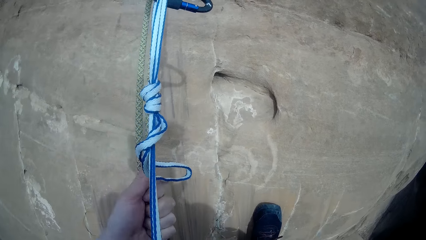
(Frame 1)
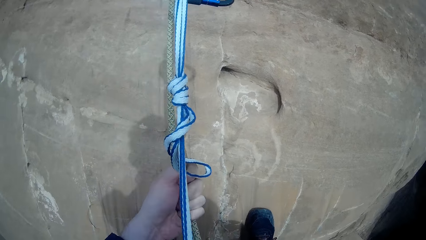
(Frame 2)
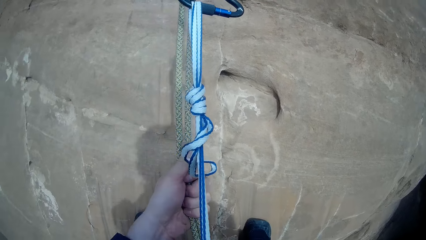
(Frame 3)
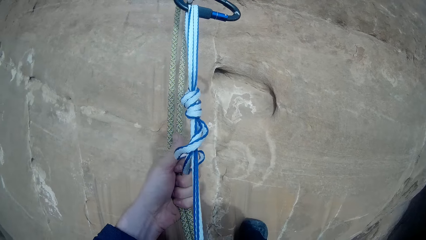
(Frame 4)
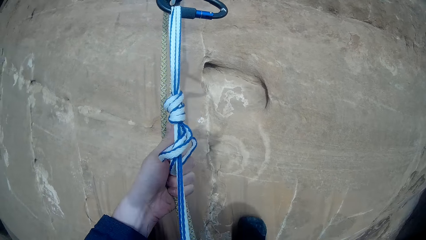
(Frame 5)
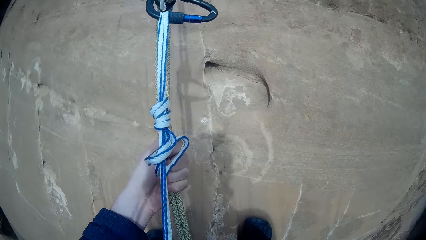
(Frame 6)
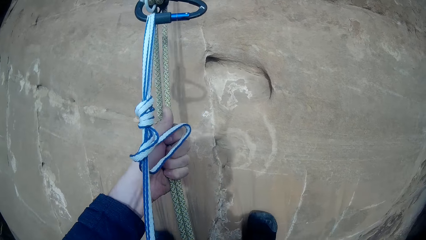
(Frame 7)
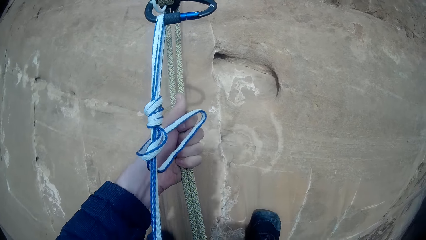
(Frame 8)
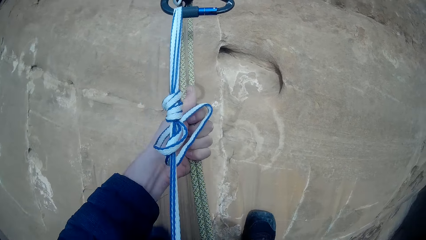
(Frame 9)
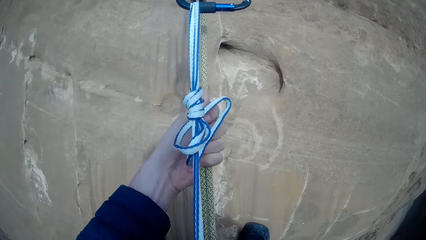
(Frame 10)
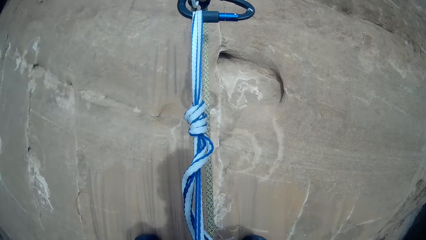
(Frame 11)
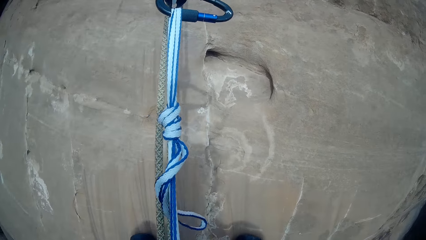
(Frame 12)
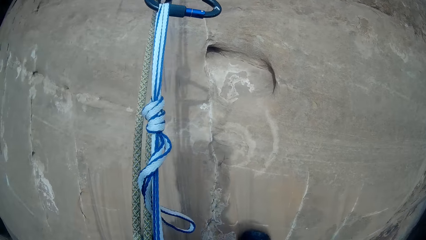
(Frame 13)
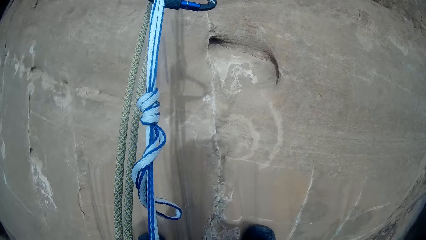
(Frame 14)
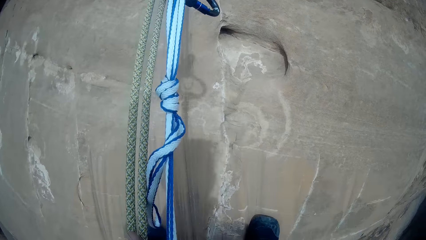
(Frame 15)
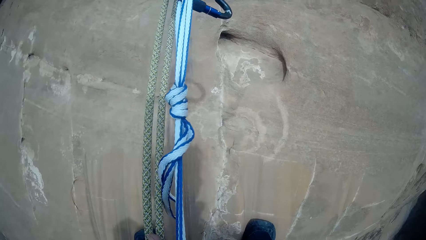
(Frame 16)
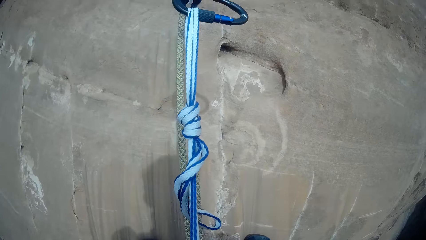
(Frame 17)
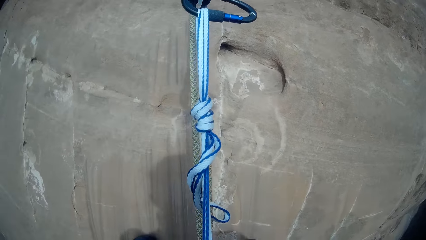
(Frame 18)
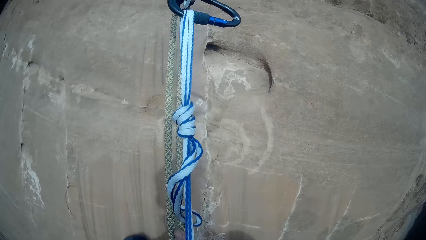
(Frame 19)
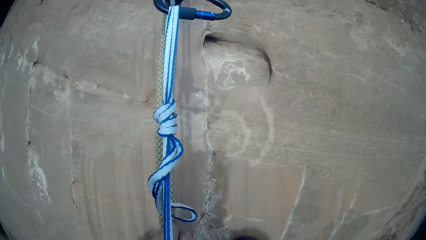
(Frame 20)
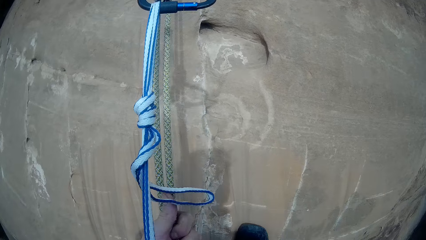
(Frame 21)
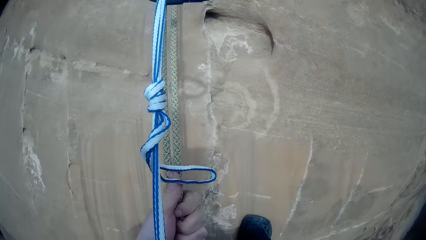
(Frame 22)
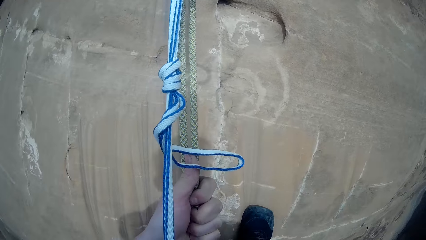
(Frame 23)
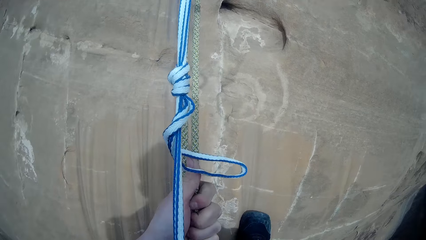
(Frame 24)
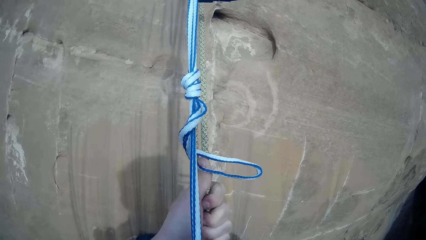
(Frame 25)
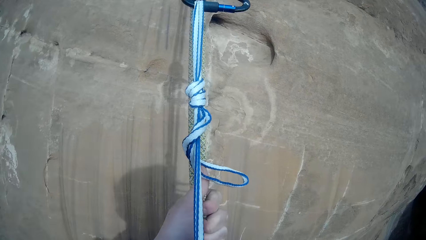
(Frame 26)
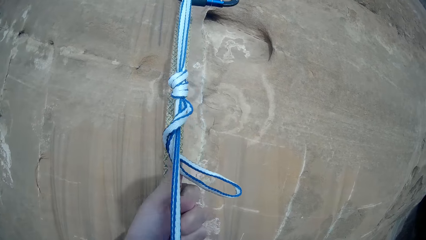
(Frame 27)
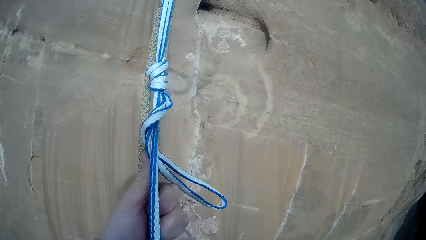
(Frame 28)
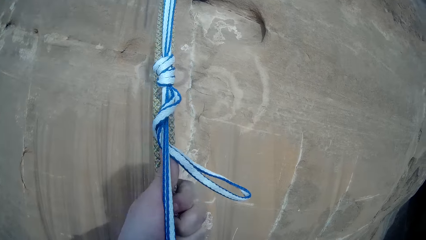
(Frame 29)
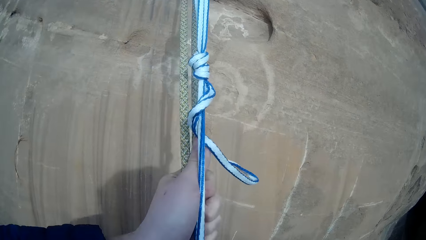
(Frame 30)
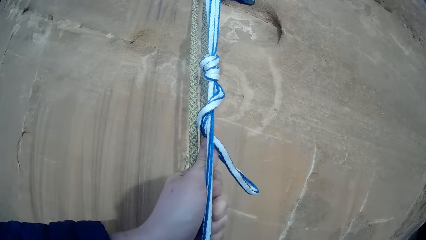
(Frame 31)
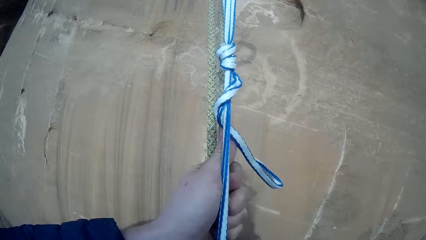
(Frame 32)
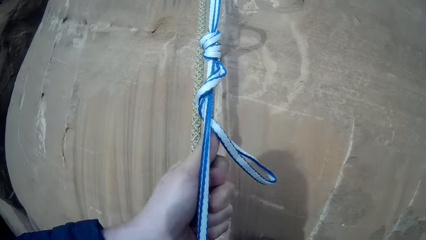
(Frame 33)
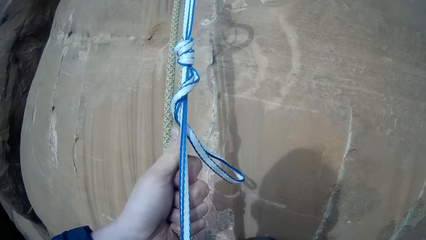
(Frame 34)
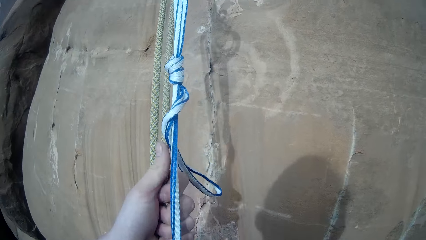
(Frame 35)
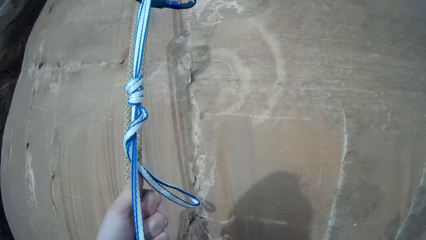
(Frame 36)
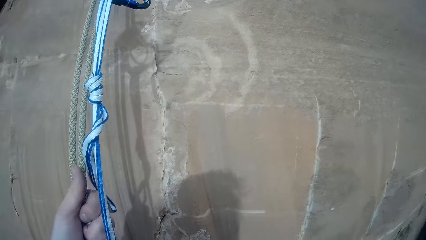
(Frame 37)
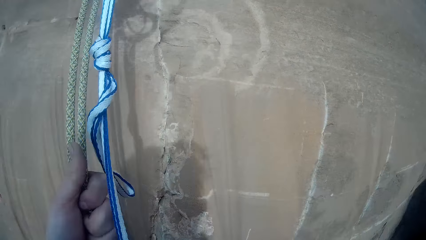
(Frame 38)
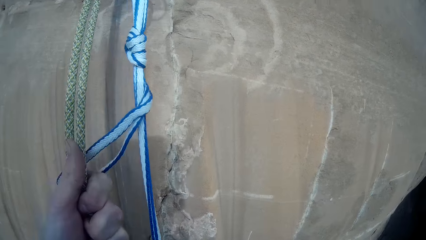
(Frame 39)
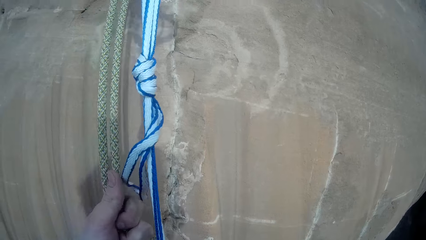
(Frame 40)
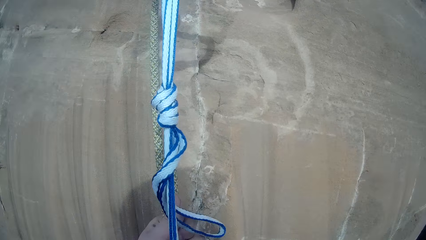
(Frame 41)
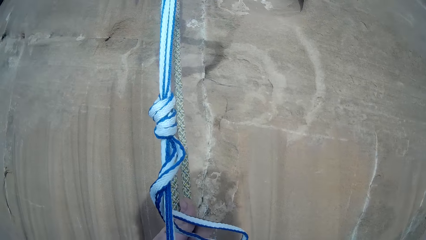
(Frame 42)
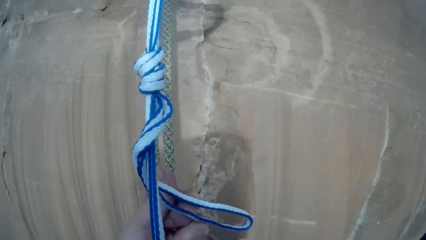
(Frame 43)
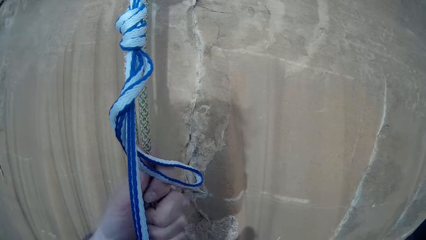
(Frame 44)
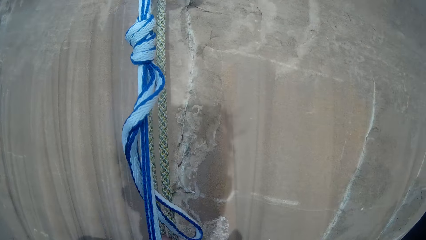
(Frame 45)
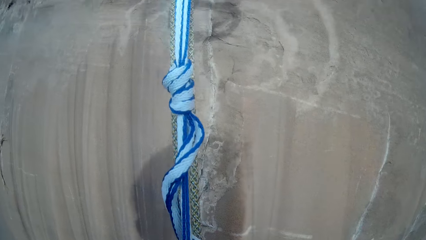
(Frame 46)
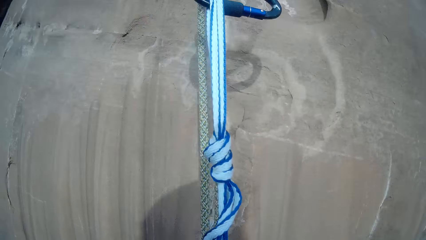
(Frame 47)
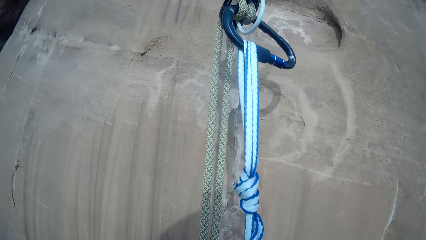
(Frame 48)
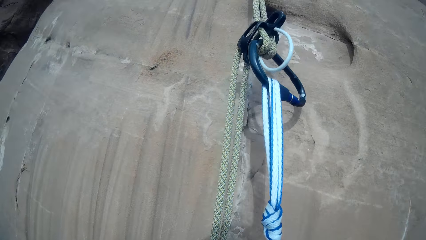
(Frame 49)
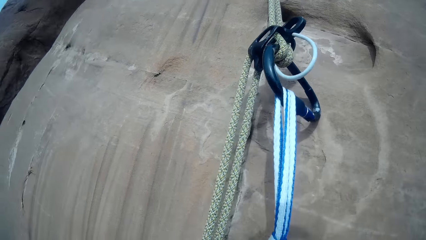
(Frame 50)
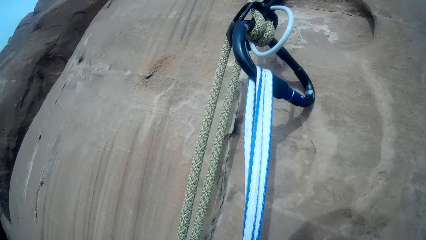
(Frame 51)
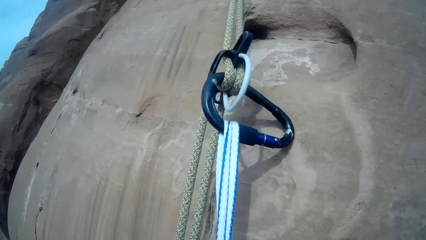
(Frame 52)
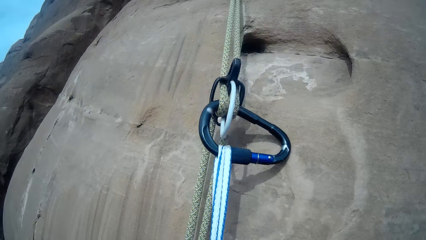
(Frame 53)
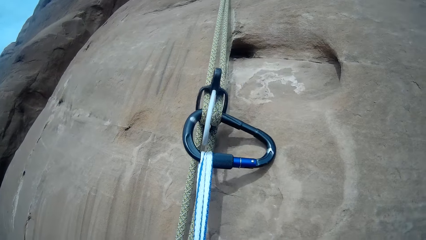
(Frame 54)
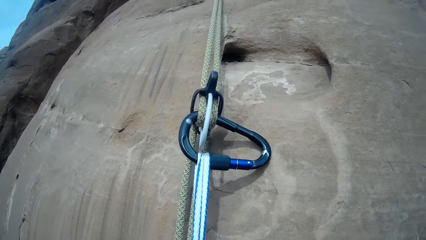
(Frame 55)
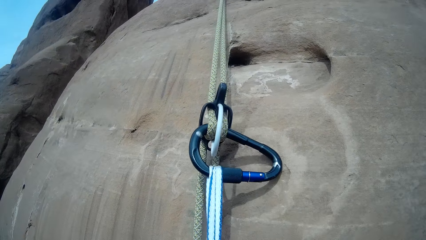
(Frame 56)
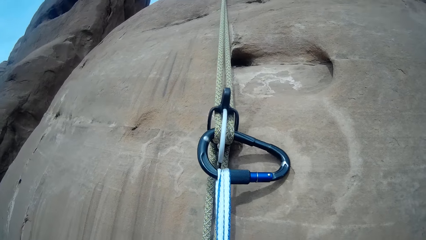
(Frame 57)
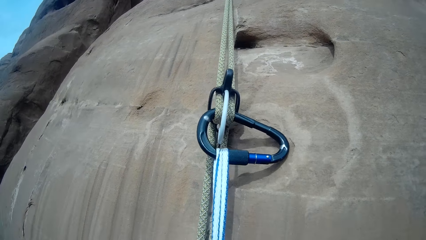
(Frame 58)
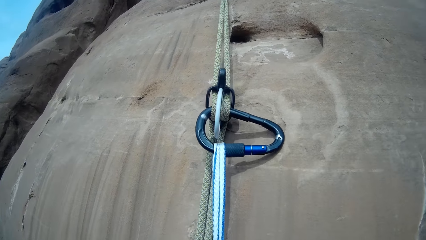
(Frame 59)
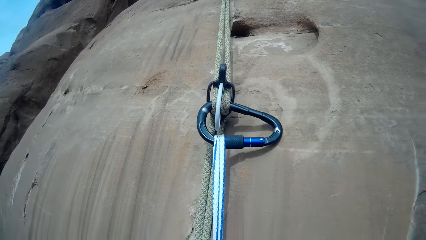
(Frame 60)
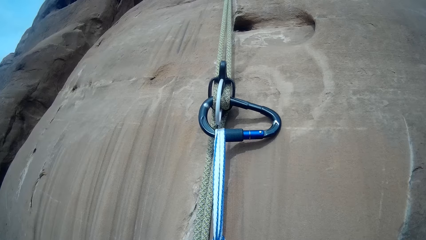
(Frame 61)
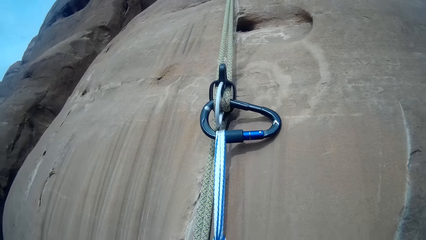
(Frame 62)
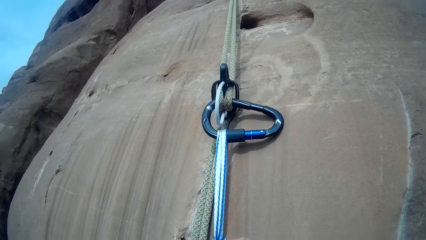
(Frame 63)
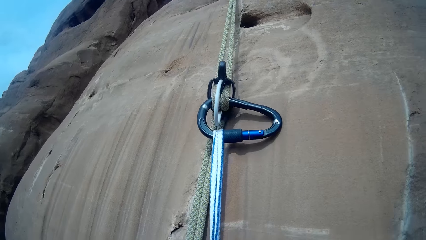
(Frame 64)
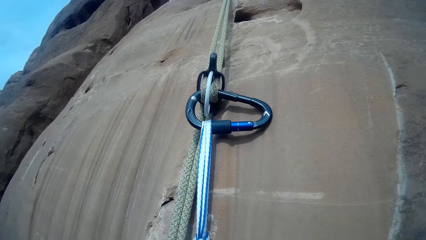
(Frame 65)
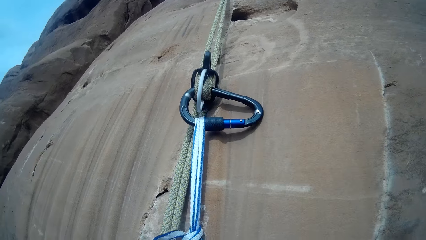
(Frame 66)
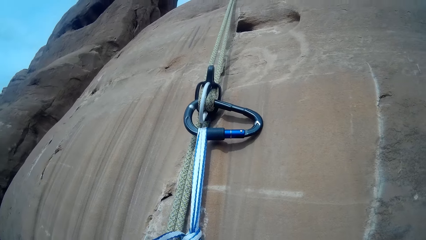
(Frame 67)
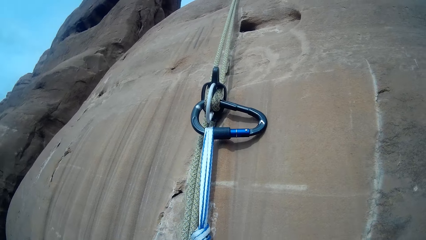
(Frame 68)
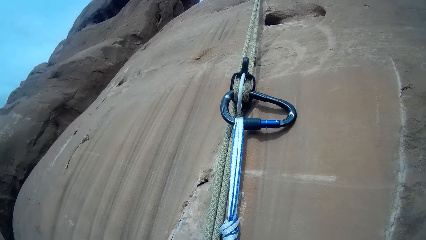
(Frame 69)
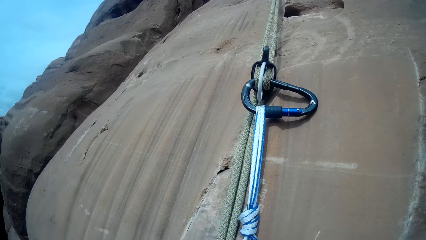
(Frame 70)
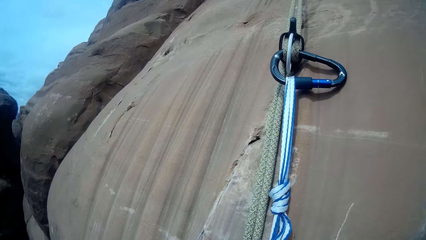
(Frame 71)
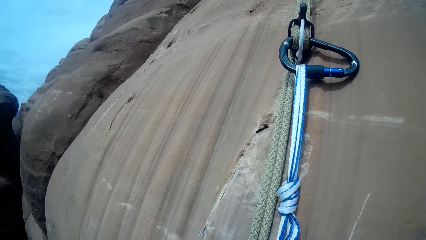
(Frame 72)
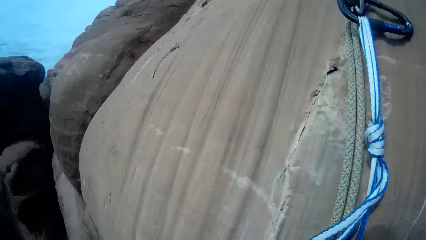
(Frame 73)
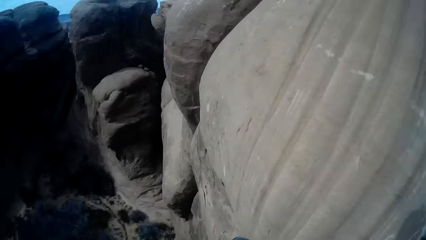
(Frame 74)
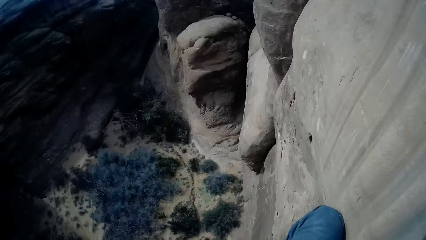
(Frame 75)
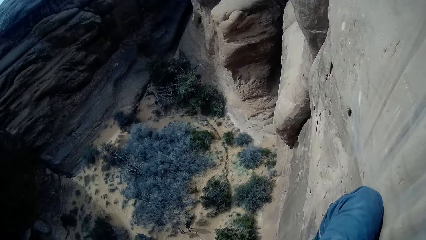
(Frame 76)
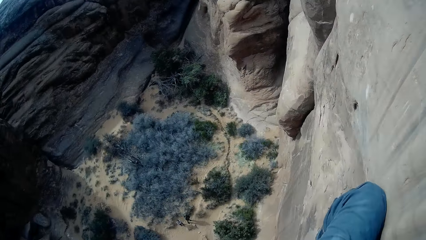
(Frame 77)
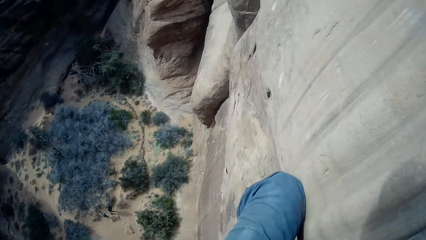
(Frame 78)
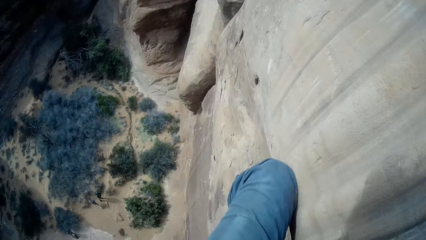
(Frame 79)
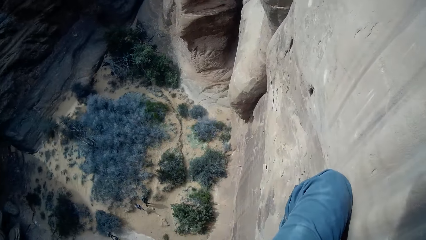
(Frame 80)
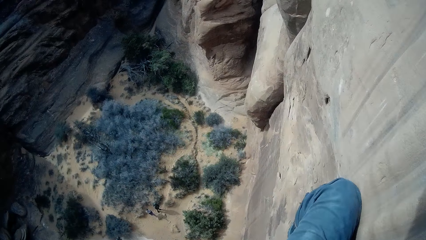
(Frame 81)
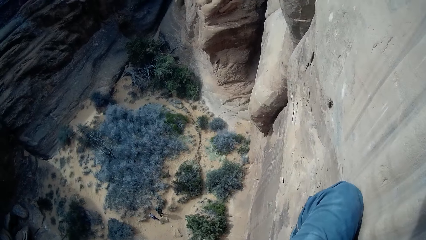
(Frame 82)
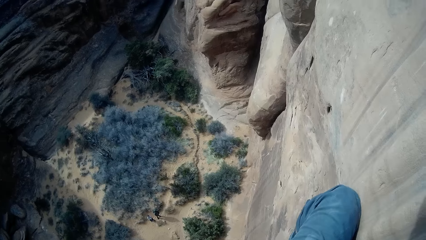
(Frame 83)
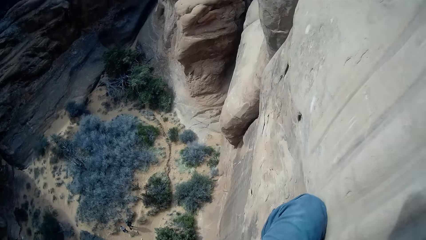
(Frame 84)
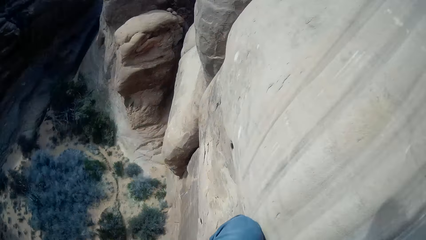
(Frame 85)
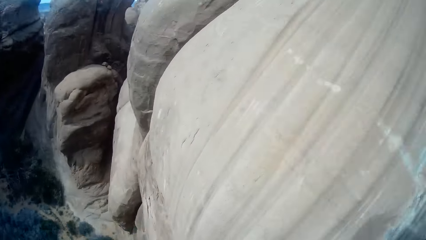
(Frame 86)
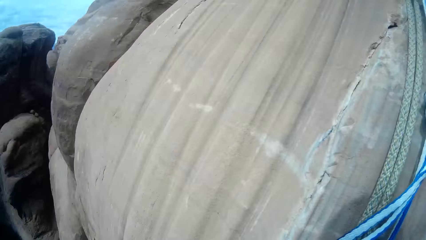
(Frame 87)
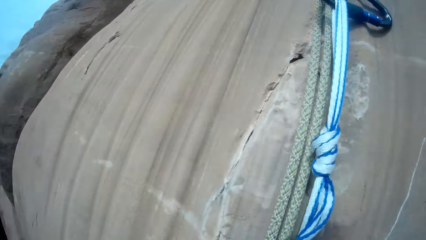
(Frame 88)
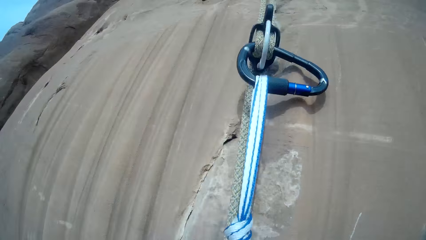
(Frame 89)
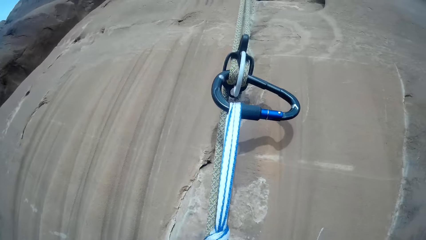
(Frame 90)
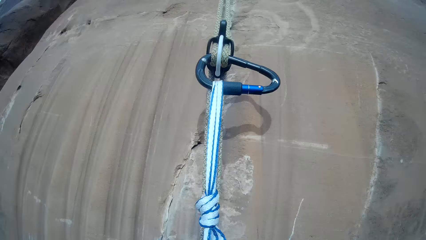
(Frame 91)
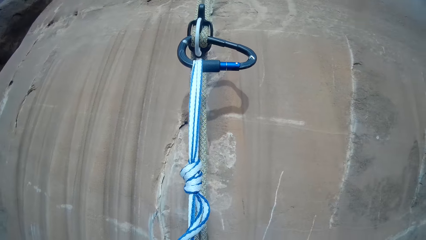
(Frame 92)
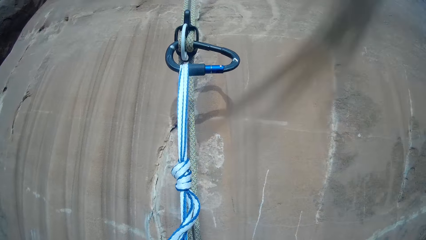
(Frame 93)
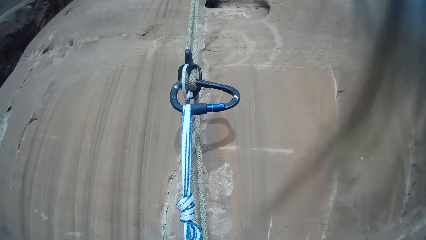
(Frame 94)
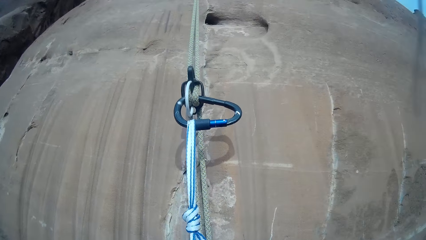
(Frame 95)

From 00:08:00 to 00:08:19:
The camera wearer looks around the mountain range.
